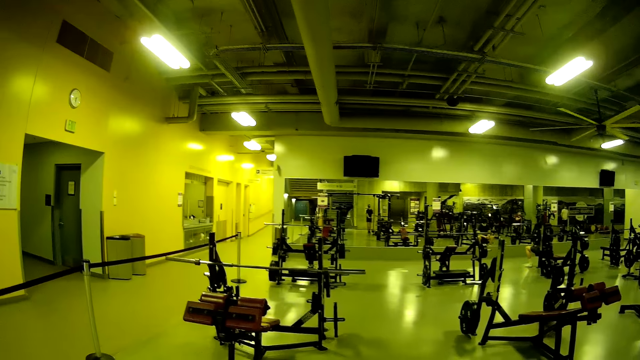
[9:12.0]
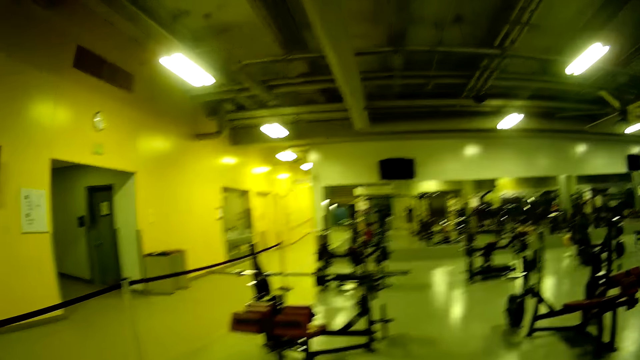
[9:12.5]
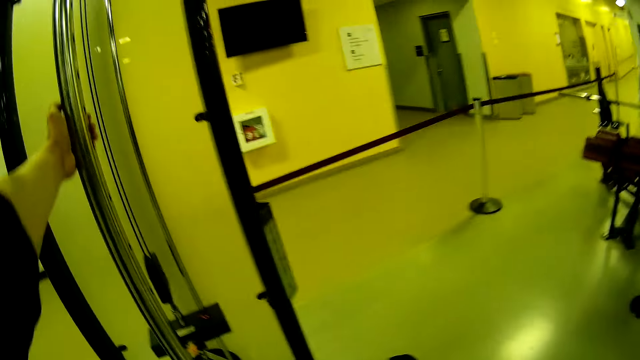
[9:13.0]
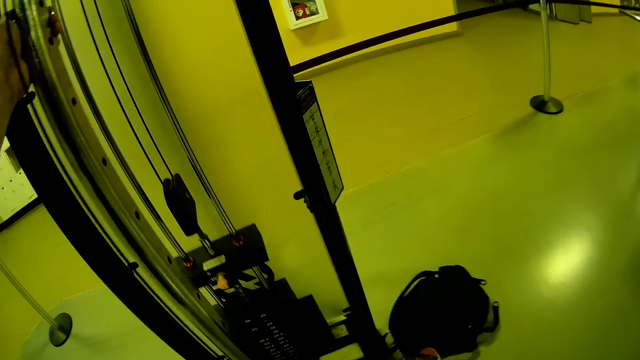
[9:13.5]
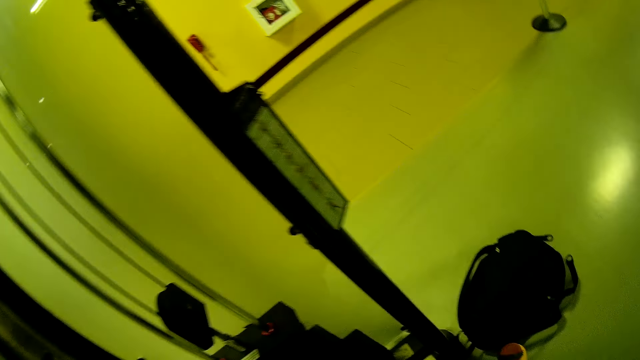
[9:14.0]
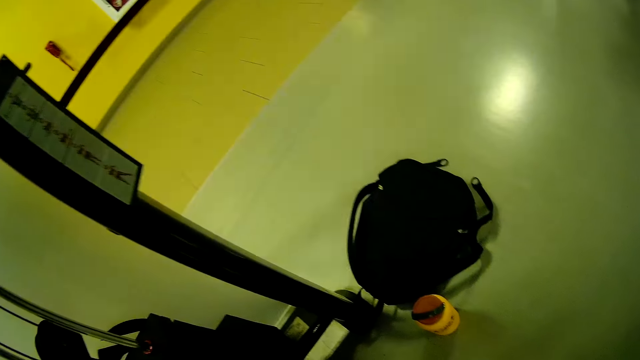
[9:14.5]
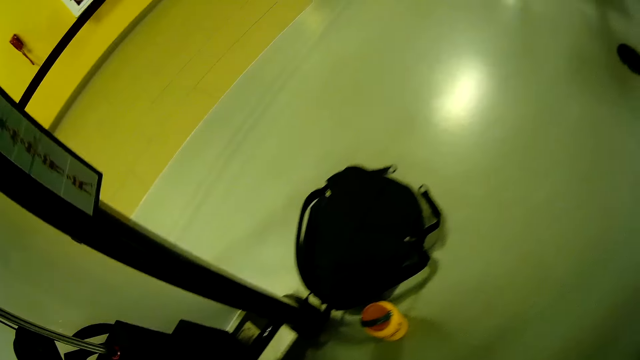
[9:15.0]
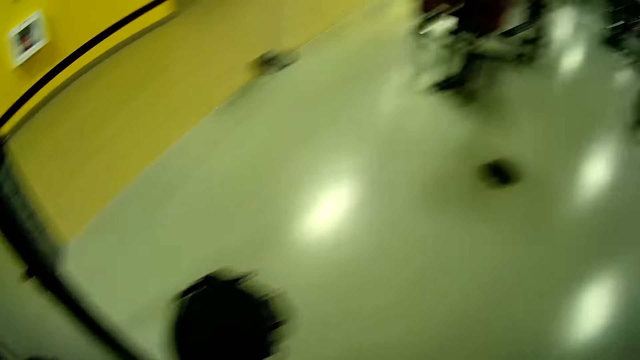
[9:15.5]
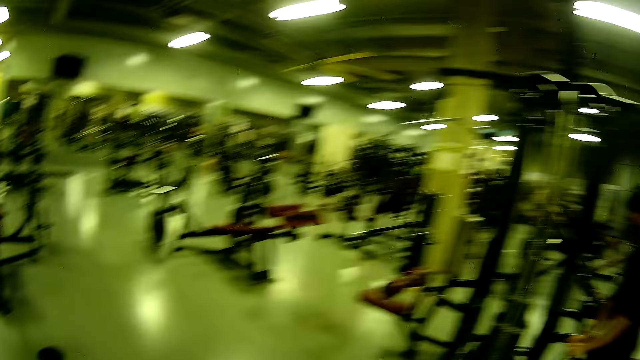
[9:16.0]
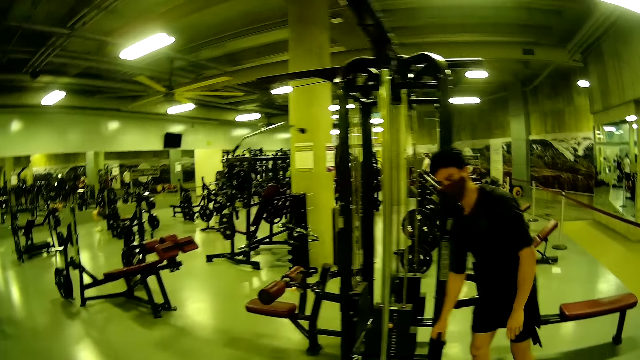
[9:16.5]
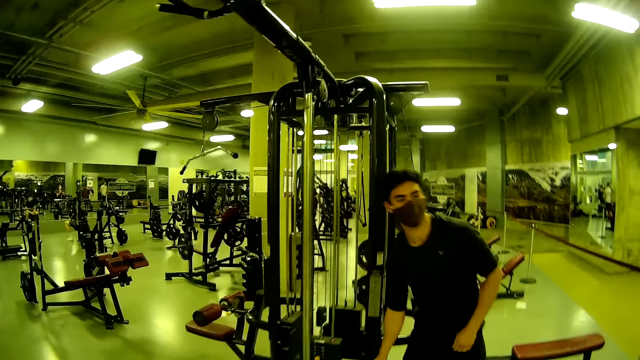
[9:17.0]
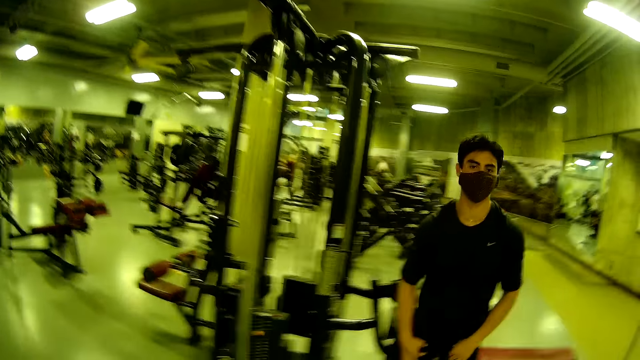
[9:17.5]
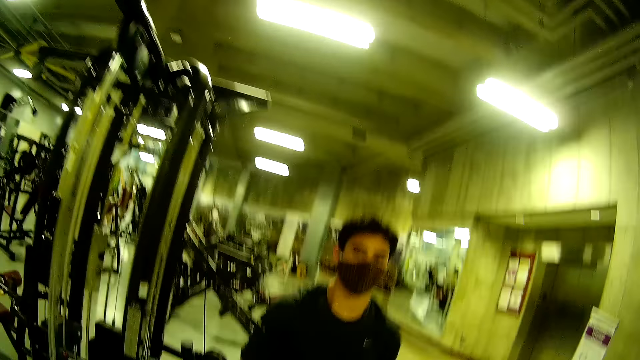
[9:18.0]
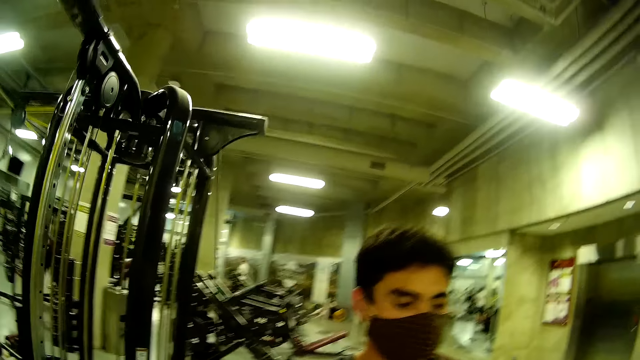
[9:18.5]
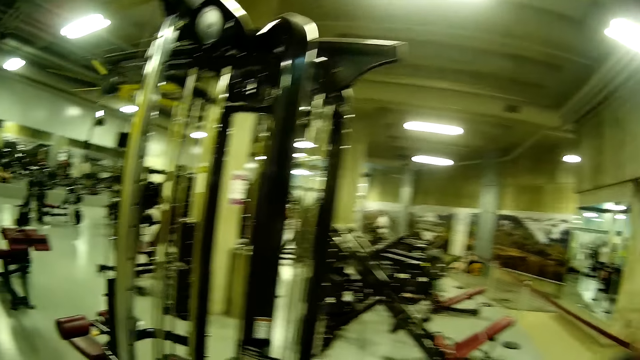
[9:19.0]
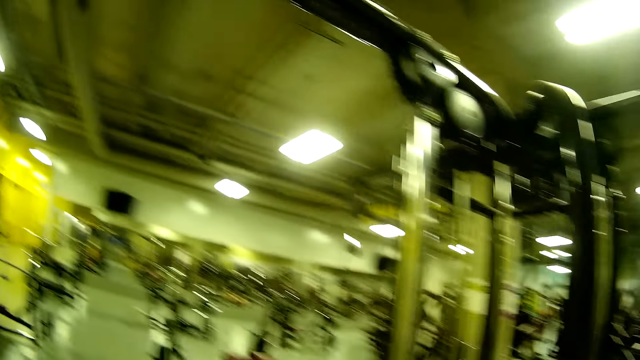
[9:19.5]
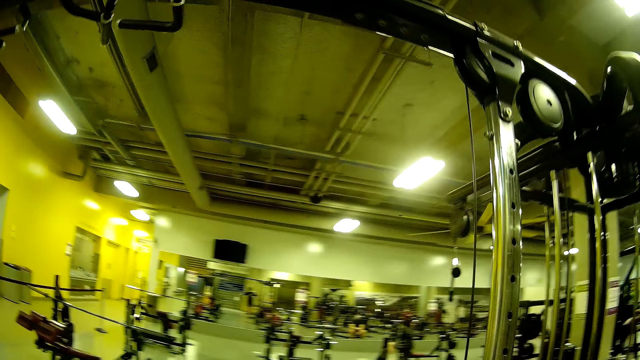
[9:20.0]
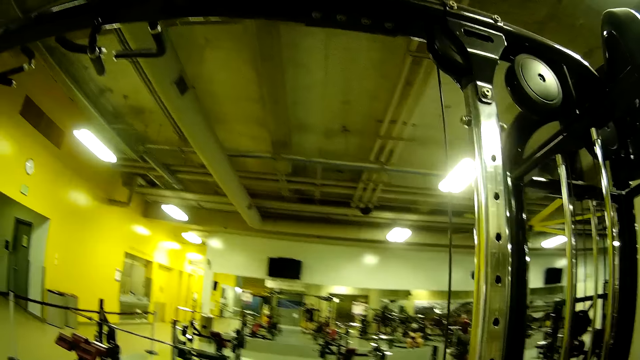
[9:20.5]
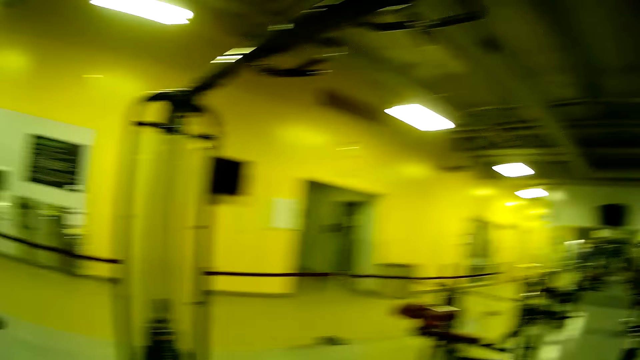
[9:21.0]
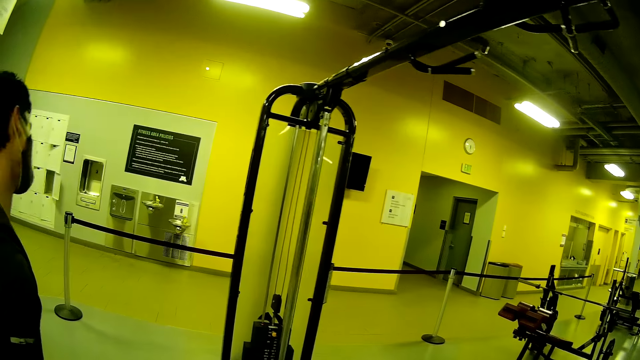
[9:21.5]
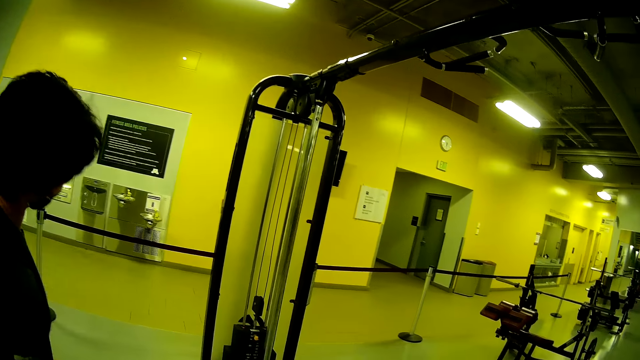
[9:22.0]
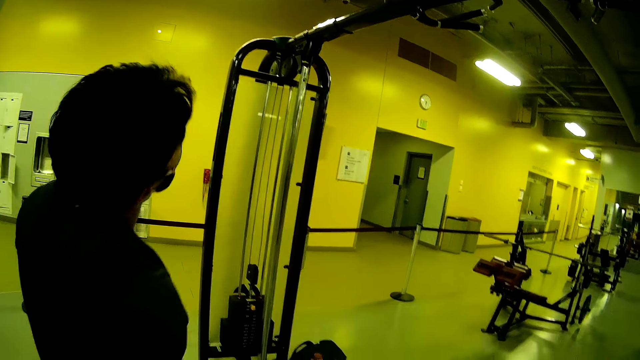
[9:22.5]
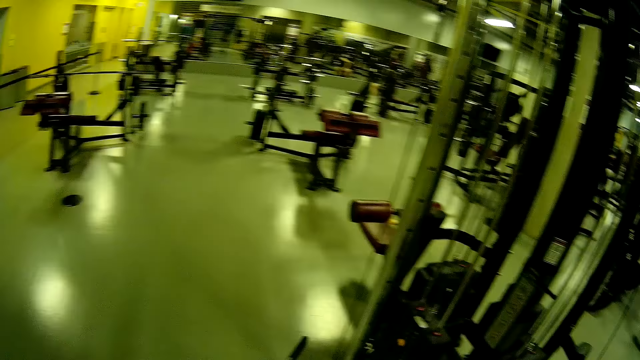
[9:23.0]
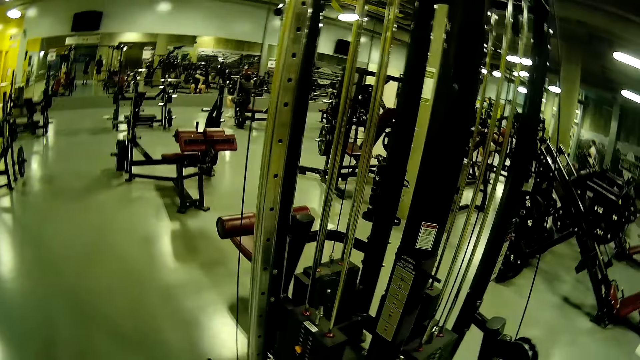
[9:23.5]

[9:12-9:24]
The camera wearer turns around. They converse with a man. The man moves.

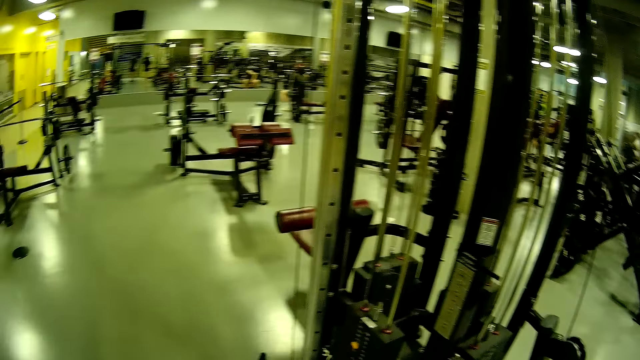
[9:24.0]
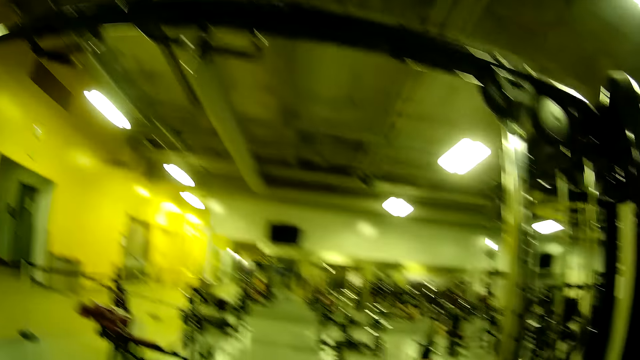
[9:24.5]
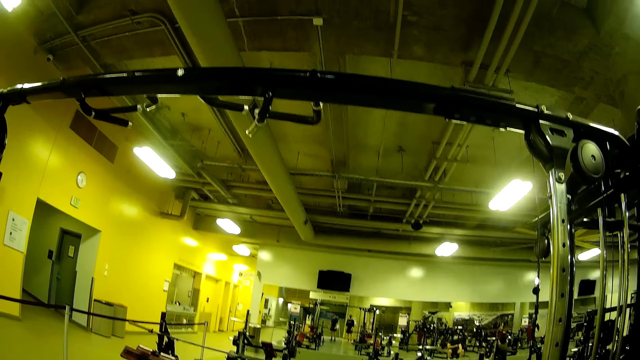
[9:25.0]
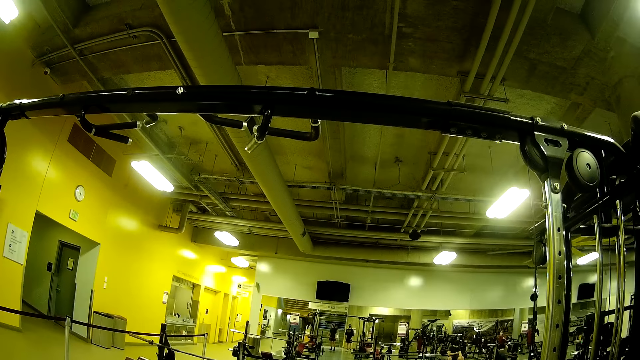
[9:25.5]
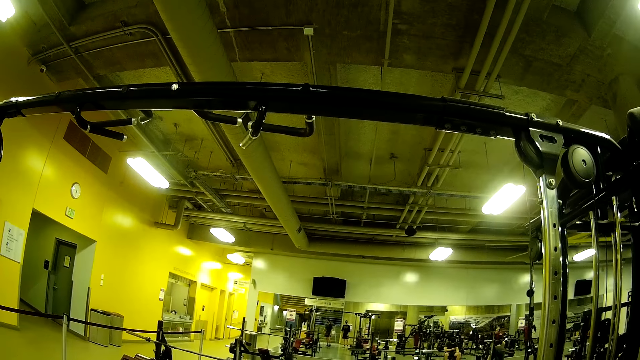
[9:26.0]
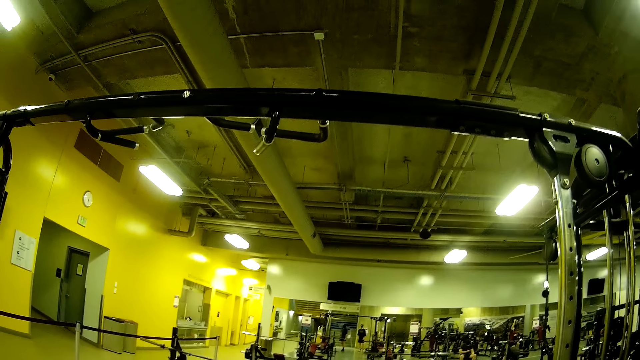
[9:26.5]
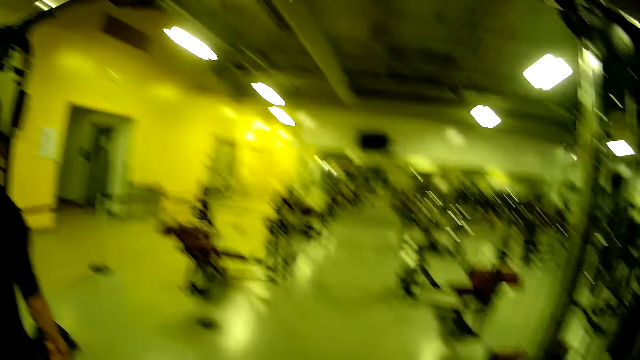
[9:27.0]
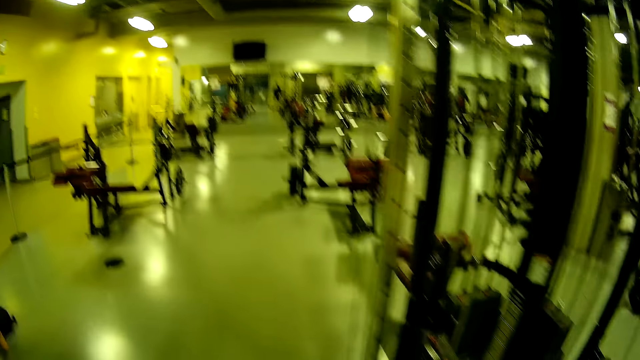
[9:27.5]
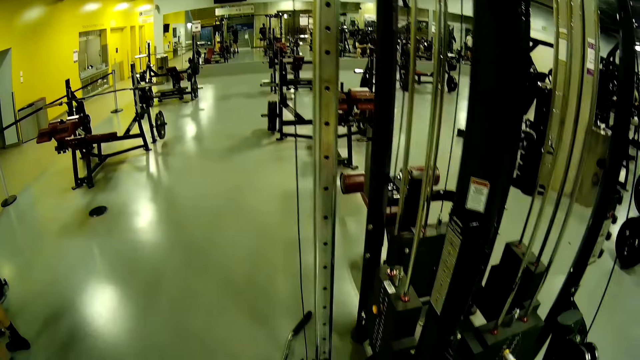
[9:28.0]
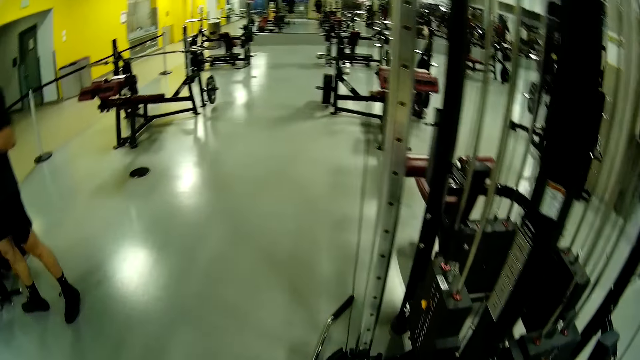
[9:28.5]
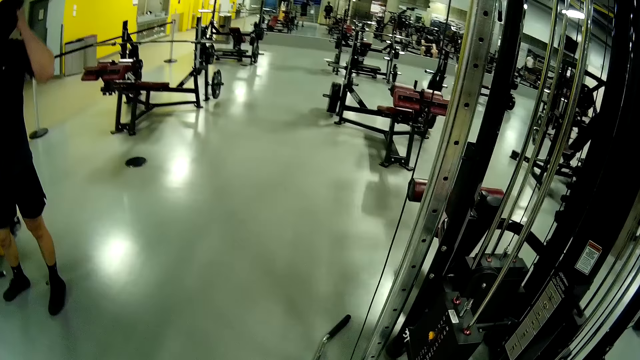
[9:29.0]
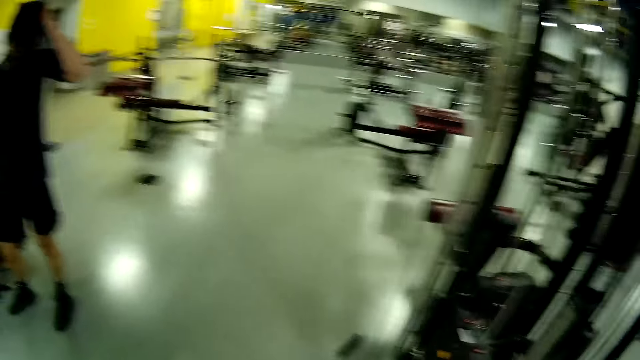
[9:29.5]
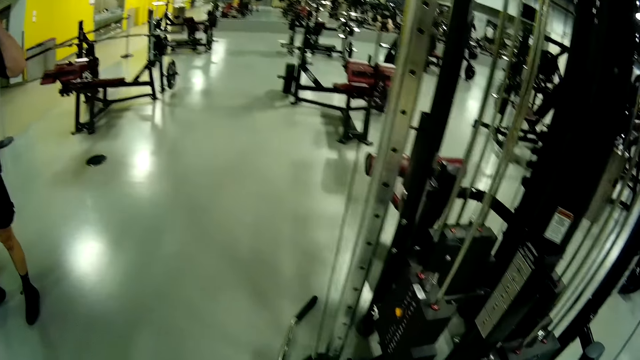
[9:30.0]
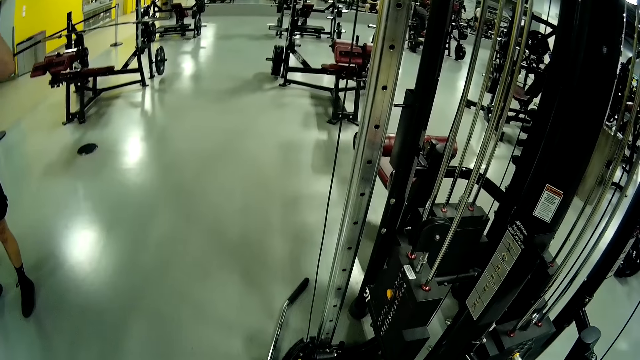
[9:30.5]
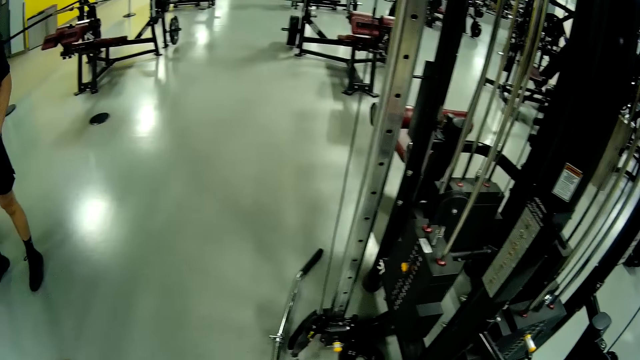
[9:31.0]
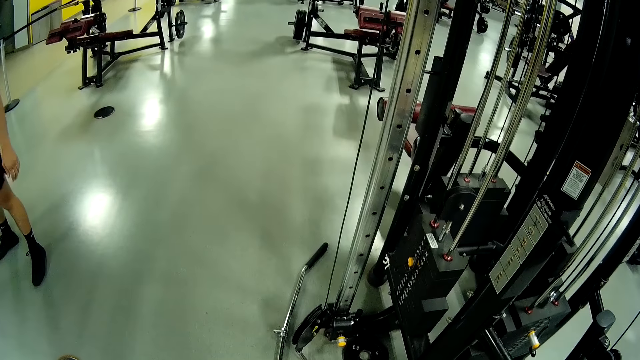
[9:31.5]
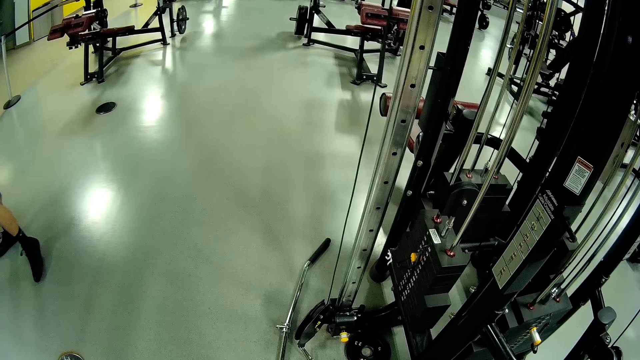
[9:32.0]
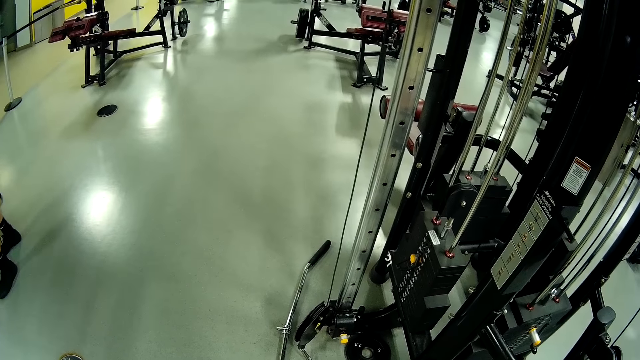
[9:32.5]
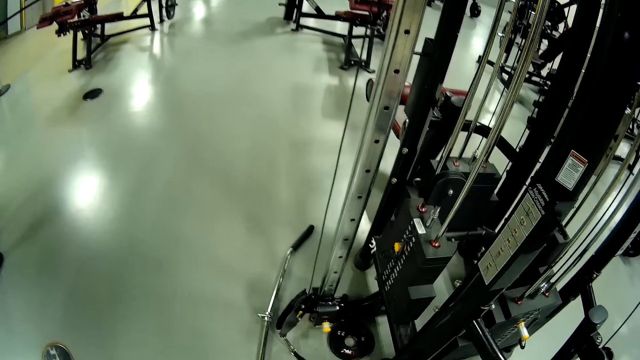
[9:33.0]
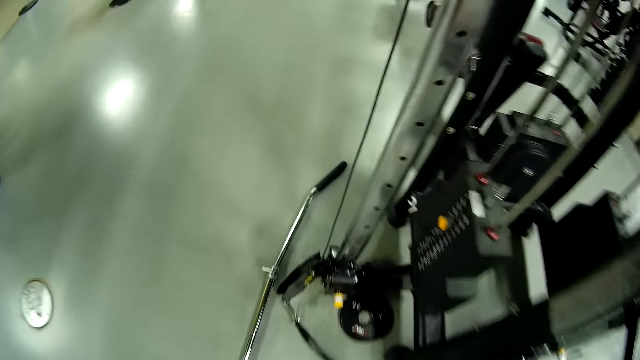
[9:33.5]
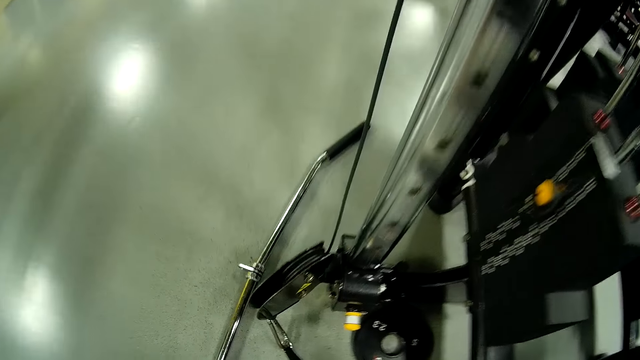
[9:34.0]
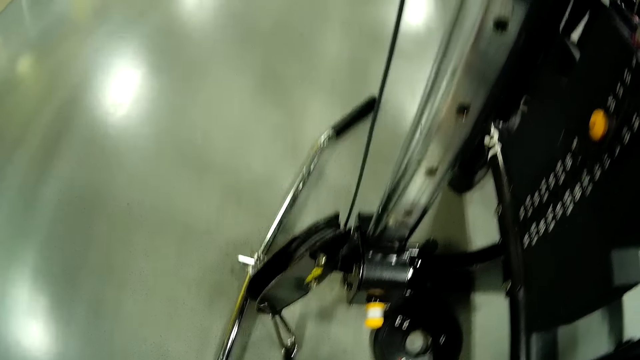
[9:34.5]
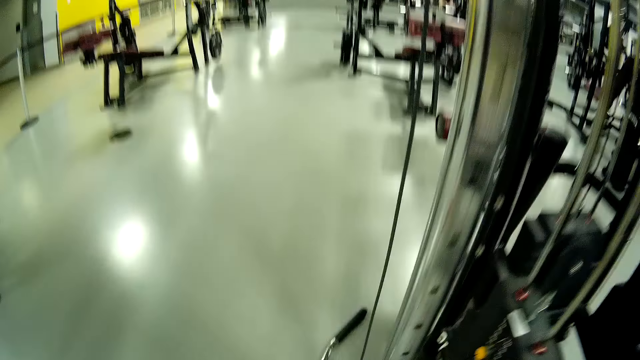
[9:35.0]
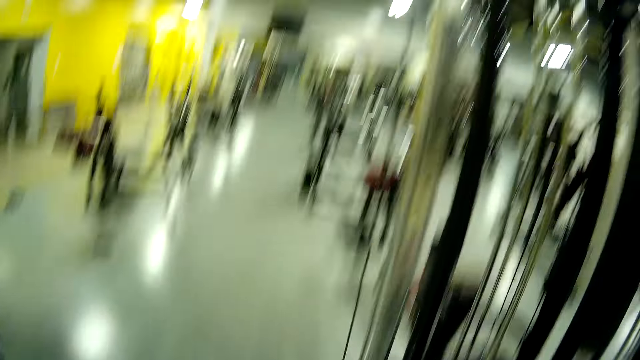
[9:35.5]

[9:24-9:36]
The camera wearer picks up a rope of a fit functional trainer with both hands.
